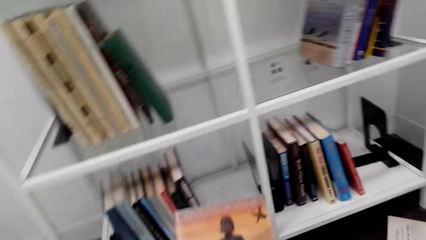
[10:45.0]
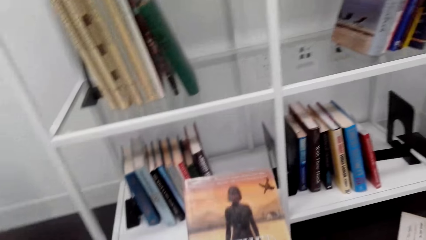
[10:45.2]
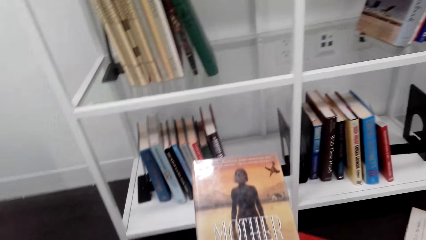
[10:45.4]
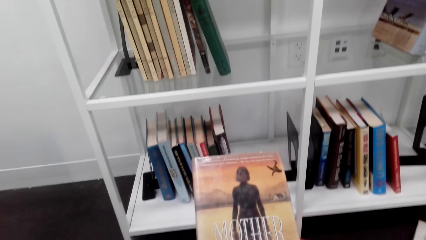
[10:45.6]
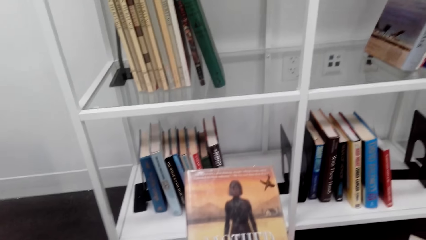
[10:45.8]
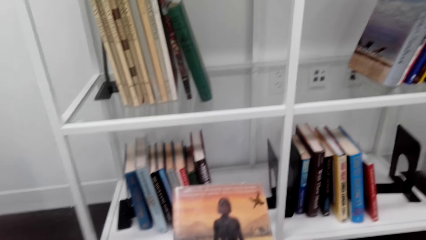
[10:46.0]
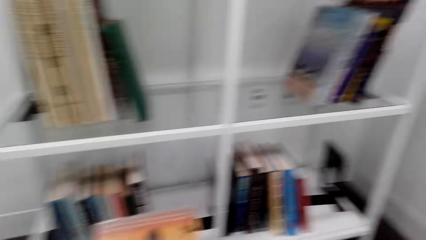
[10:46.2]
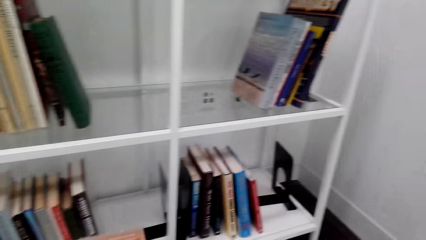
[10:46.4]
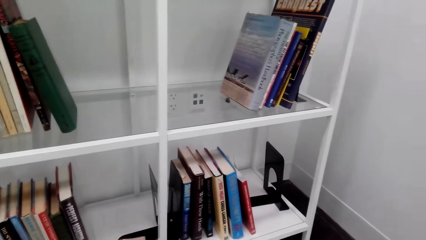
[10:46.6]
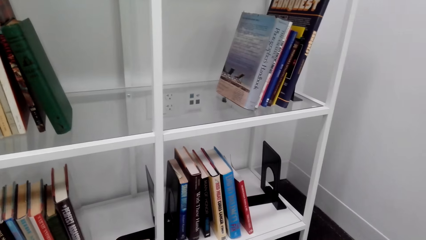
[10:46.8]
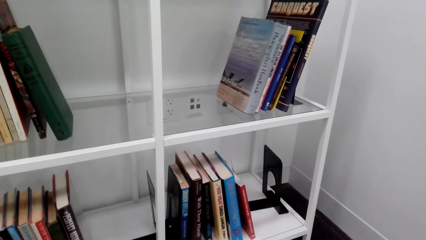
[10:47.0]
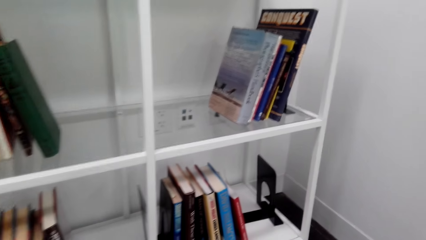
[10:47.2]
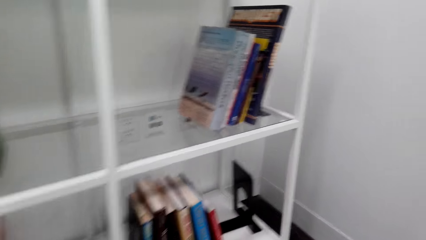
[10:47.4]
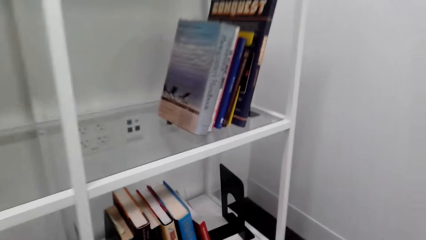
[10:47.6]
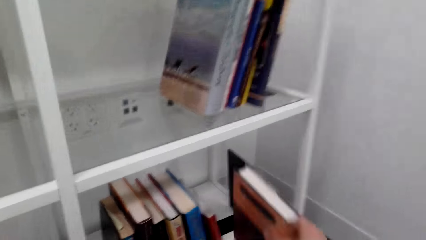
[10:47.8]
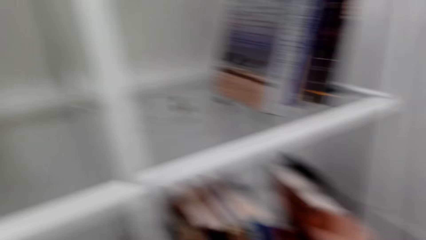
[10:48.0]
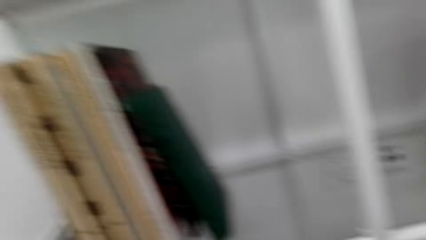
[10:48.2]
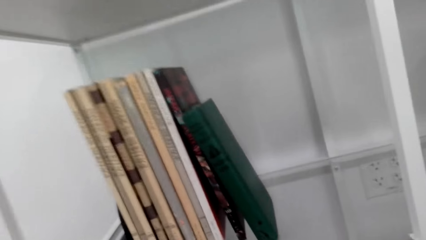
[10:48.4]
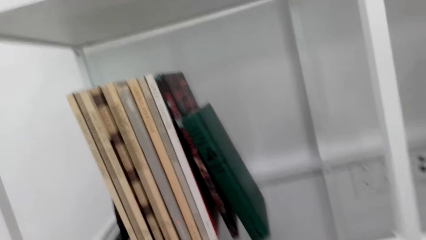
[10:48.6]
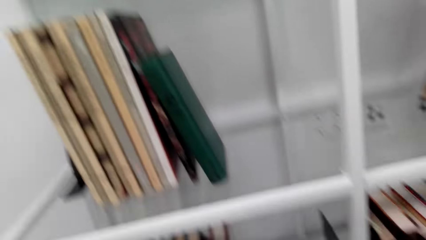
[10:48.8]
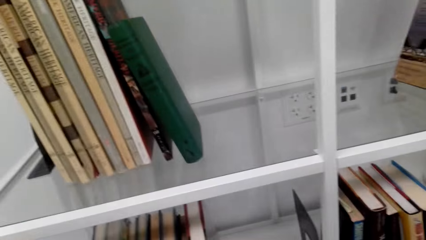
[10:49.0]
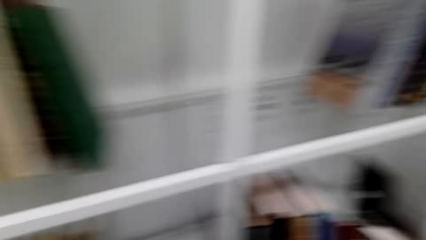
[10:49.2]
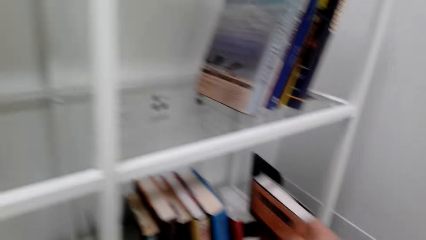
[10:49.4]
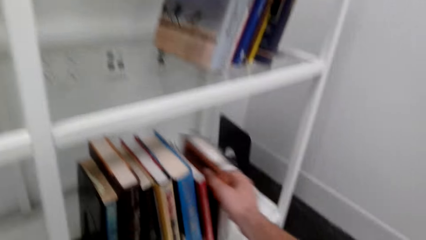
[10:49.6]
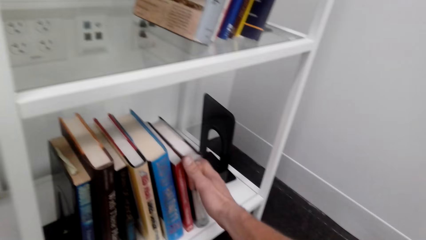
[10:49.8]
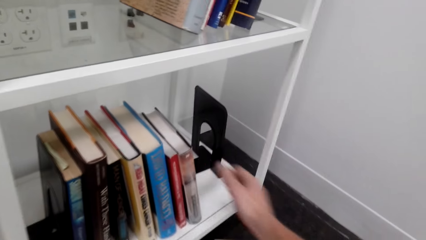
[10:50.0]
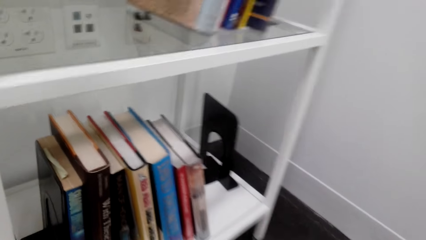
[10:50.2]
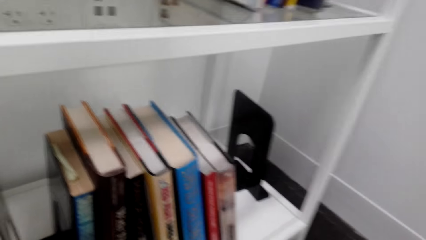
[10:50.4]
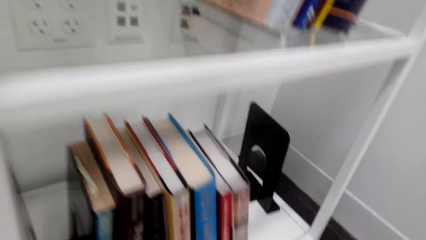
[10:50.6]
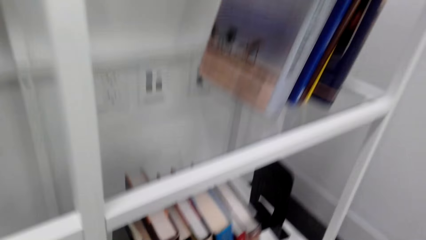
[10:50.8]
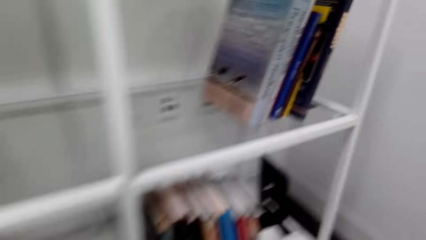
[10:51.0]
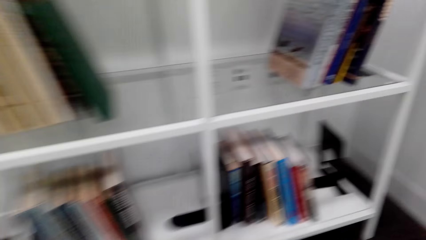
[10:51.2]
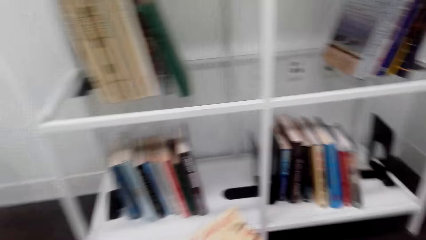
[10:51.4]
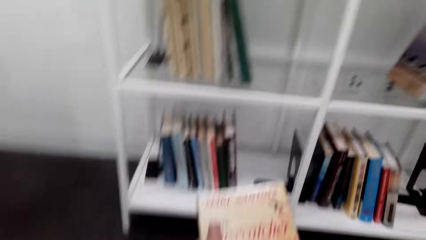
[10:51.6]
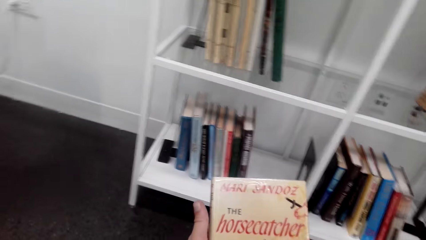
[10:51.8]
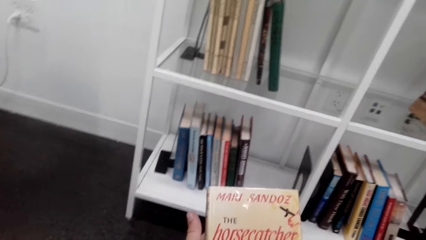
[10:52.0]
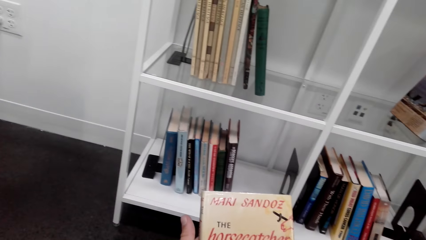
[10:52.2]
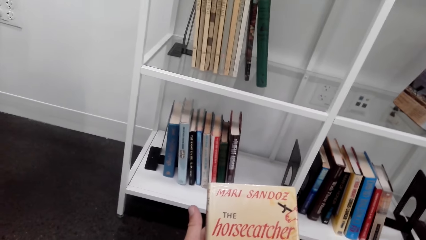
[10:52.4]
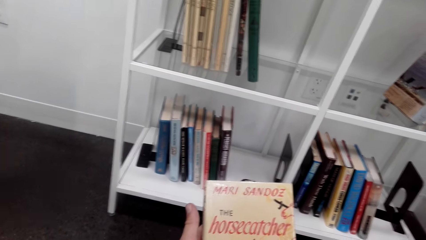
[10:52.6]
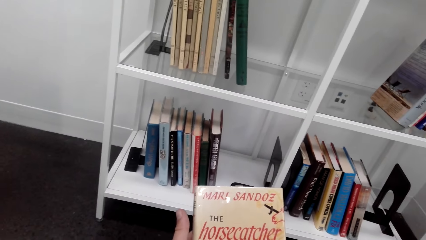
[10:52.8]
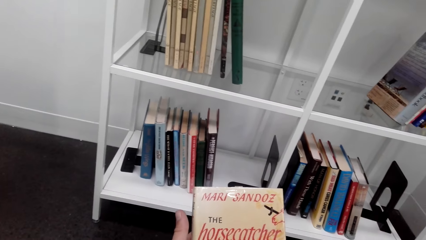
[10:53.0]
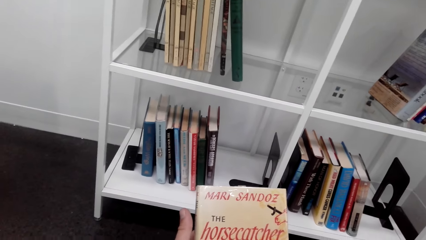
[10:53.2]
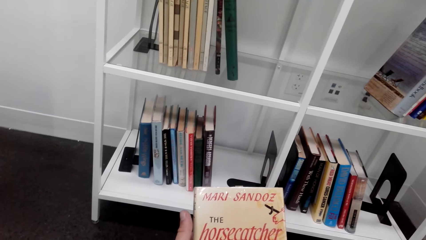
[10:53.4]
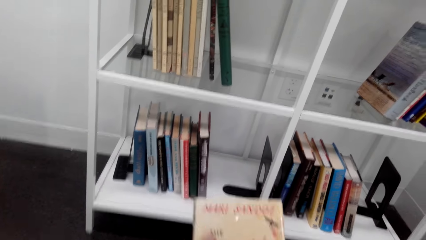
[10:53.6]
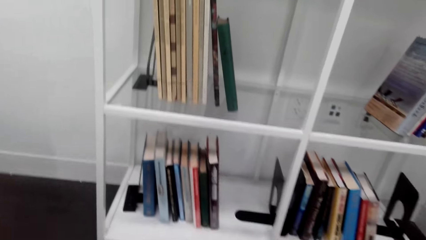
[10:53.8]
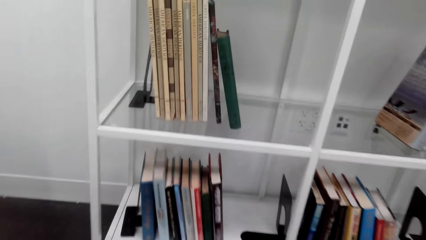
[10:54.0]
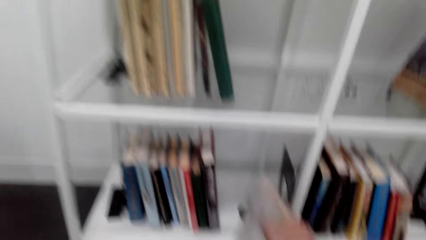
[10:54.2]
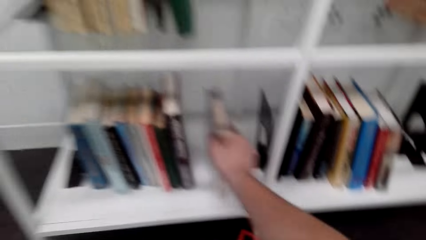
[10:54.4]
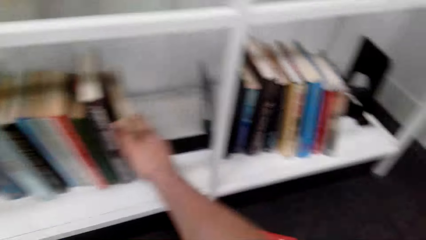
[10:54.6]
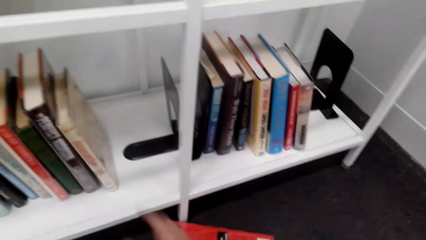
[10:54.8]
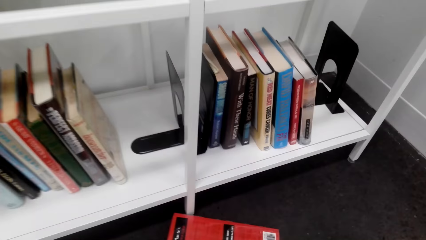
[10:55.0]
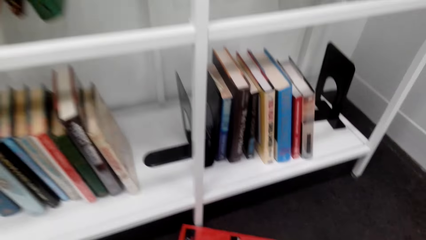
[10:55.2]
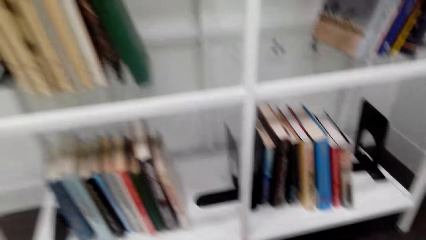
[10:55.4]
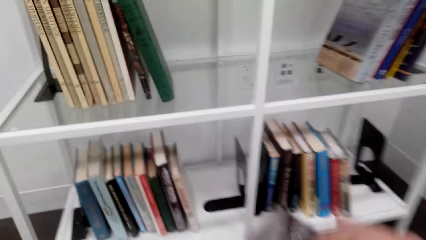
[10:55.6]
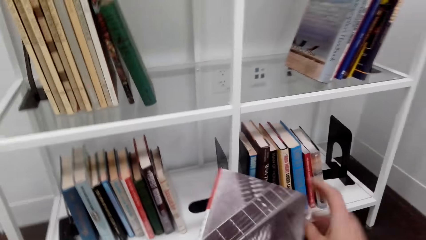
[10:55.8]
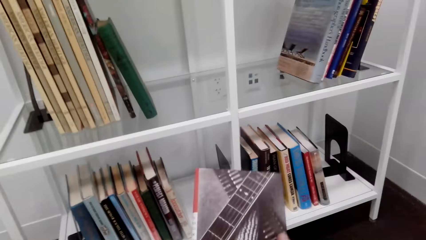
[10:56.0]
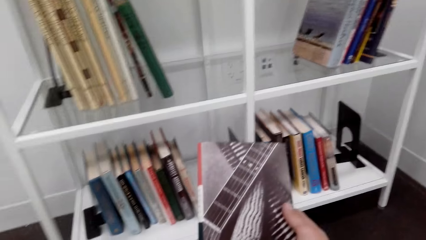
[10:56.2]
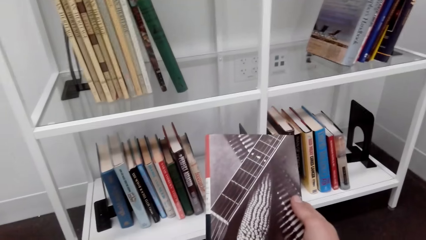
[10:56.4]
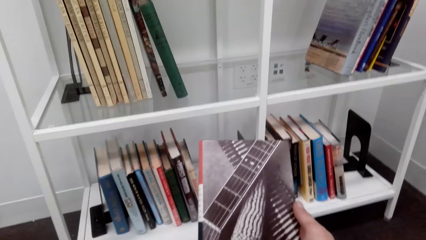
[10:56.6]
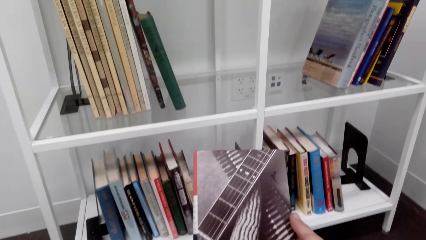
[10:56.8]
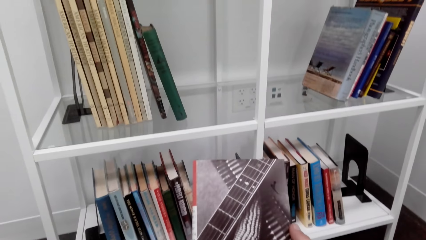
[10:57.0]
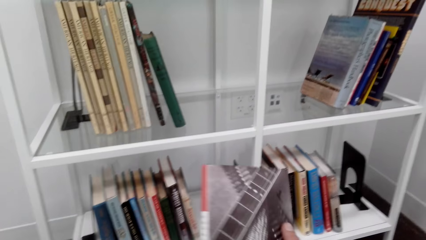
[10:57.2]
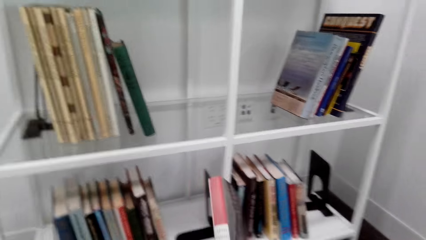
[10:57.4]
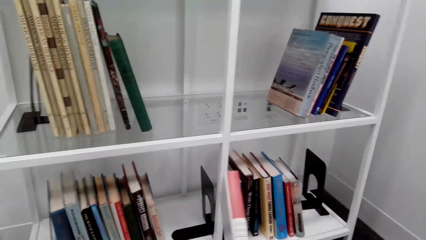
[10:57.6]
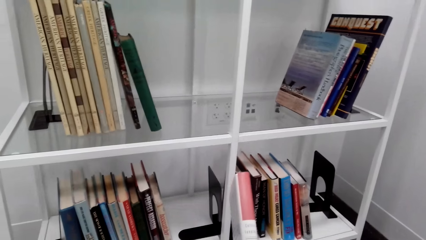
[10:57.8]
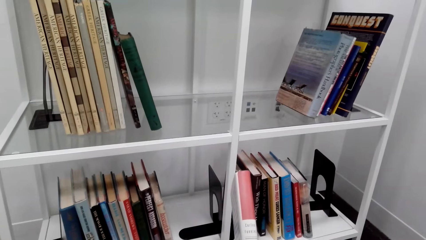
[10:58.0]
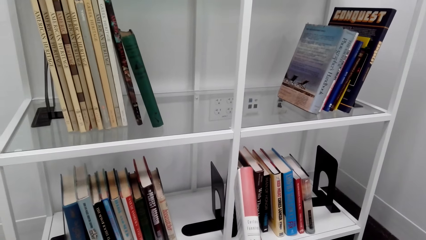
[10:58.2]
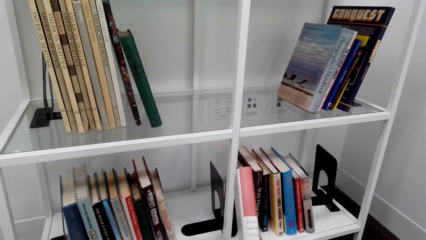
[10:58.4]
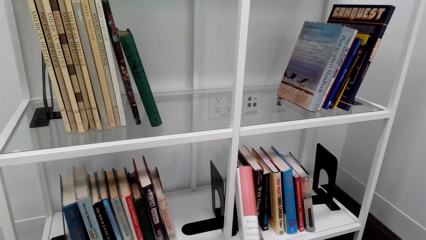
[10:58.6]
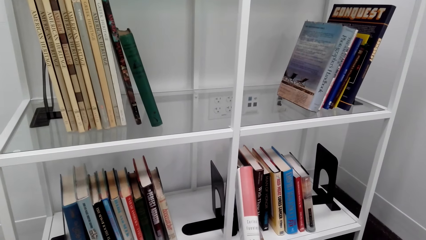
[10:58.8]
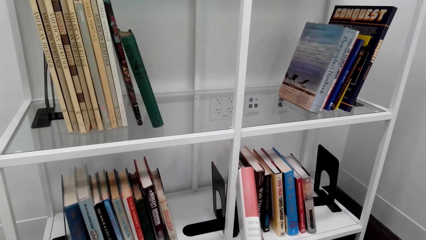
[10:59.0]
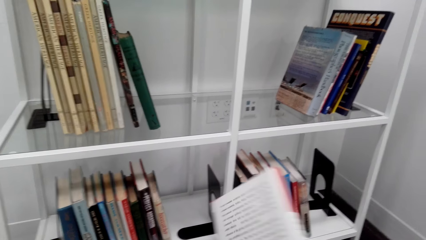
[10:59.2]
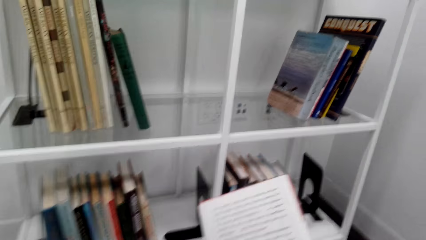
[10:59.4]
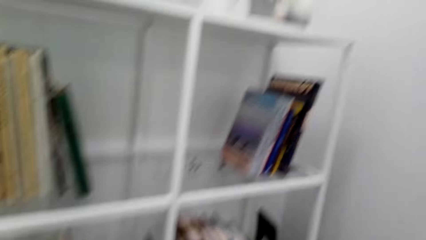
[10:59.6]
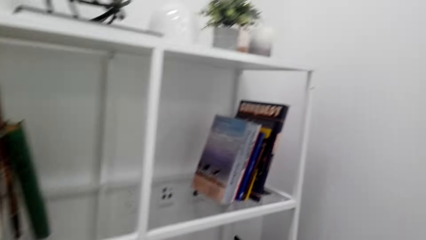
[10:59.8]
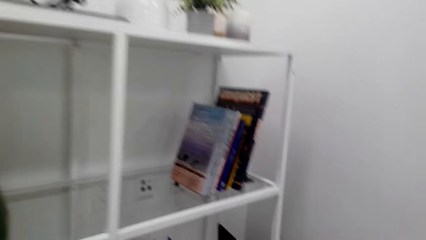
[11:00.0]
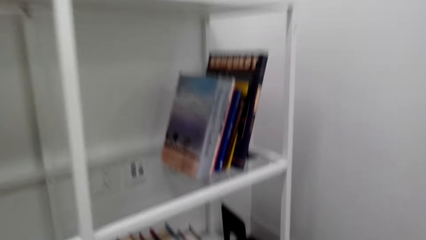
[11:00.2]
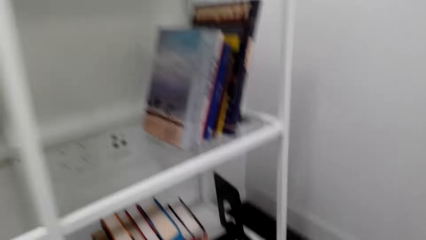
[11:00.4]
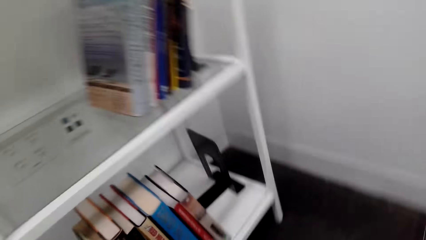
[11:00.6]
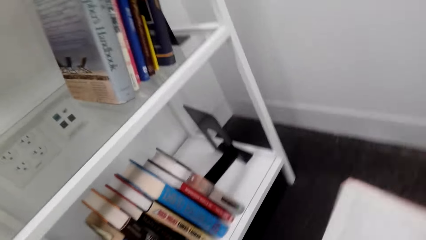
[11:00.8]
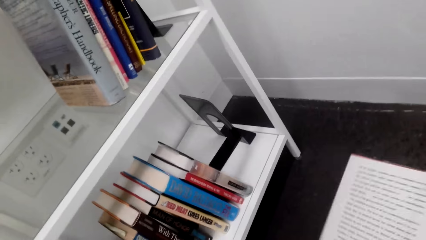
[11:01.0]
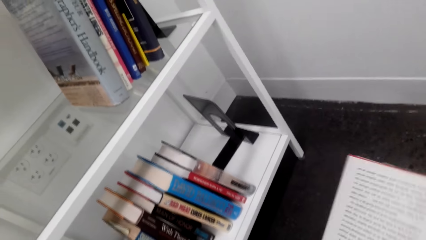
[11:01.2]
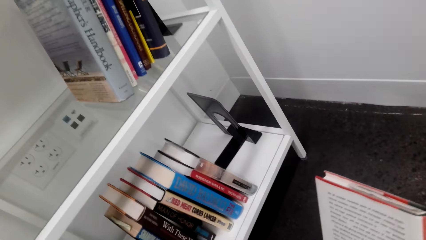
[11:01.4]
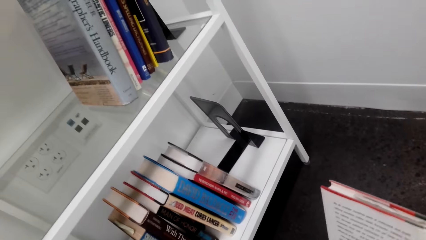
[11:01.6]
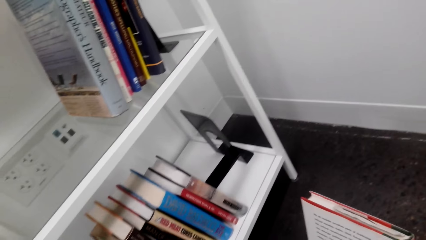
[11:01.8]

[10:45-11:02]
The camera wearer reads a book cover. They look in the shelf. They place the book on the bookshelf. They take a book. They look at the book cover. They place the book on the bookshelf. They read a book cover and take a book. They overturn the book.
